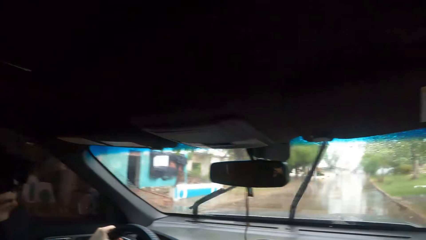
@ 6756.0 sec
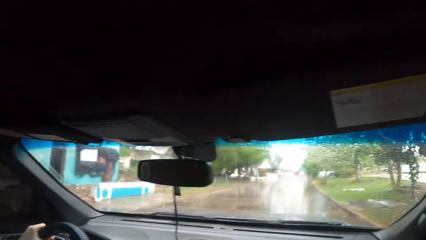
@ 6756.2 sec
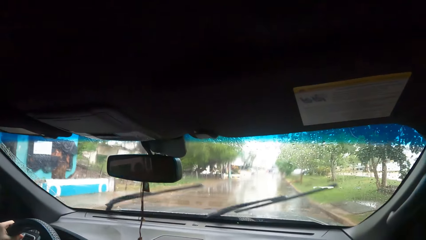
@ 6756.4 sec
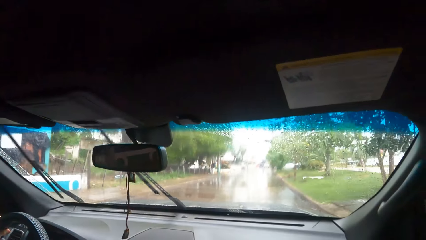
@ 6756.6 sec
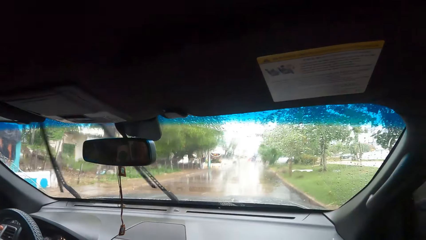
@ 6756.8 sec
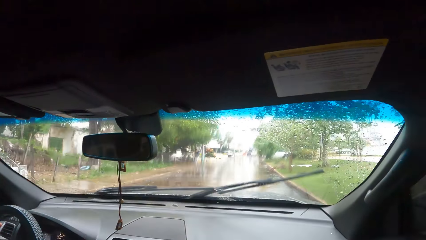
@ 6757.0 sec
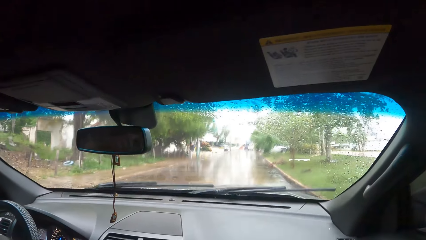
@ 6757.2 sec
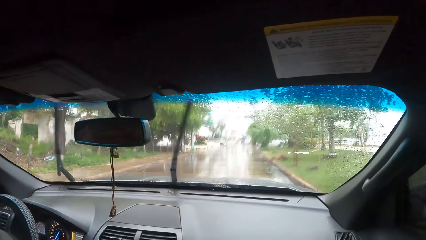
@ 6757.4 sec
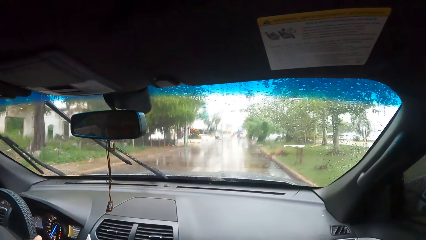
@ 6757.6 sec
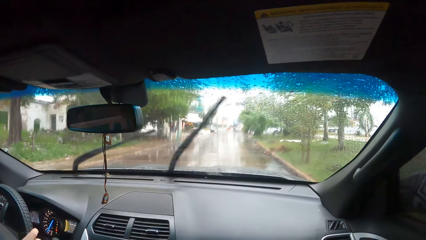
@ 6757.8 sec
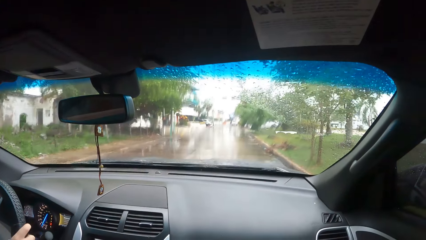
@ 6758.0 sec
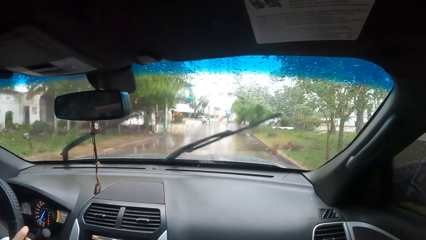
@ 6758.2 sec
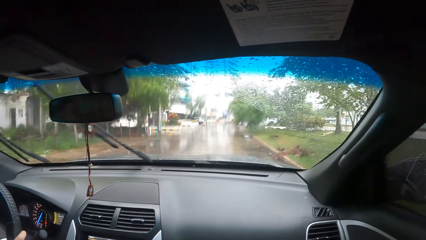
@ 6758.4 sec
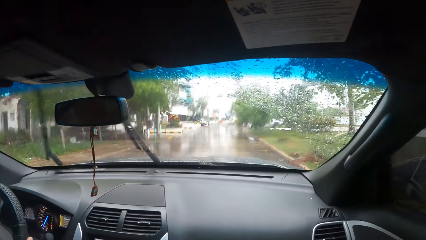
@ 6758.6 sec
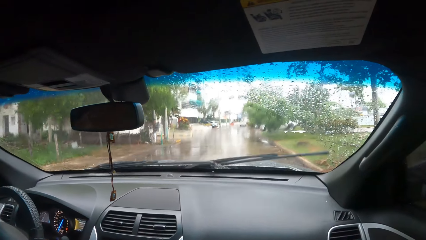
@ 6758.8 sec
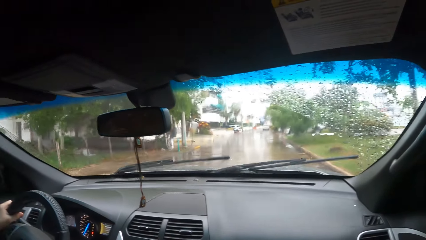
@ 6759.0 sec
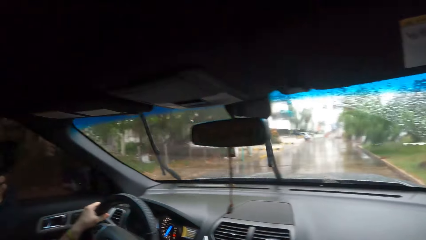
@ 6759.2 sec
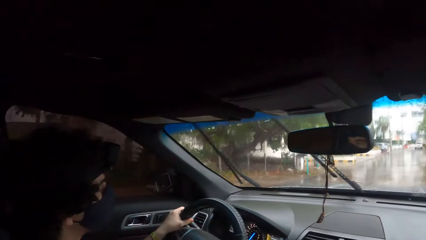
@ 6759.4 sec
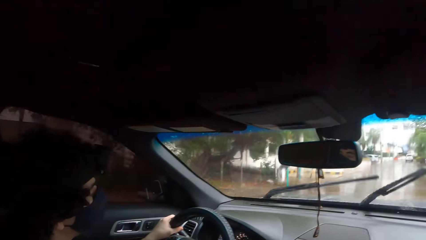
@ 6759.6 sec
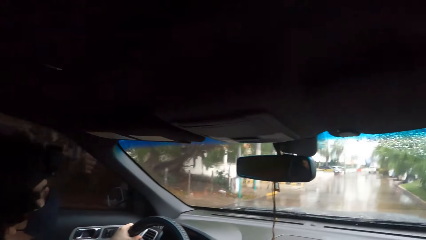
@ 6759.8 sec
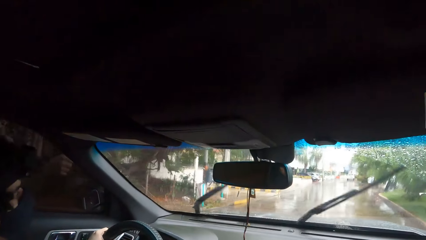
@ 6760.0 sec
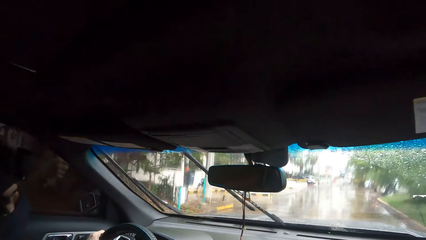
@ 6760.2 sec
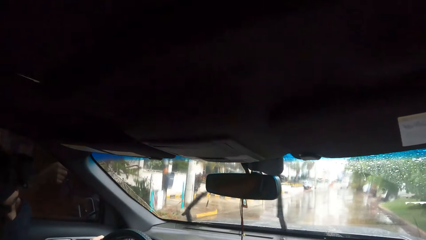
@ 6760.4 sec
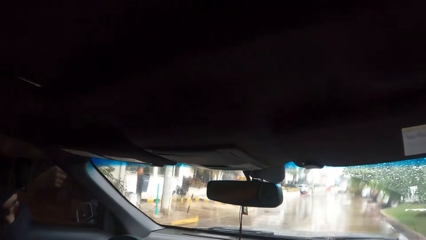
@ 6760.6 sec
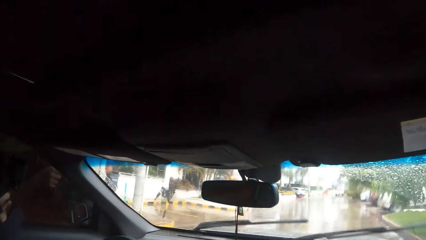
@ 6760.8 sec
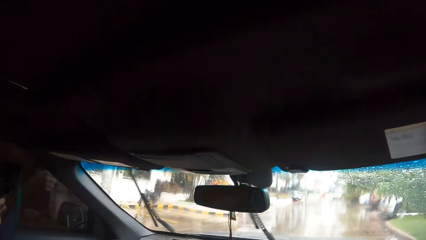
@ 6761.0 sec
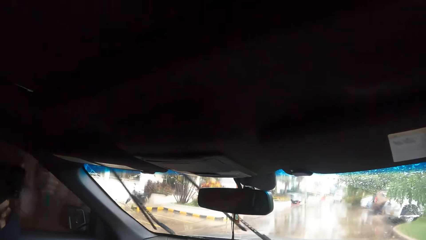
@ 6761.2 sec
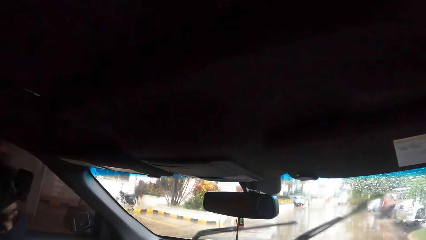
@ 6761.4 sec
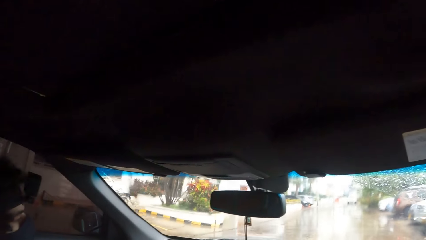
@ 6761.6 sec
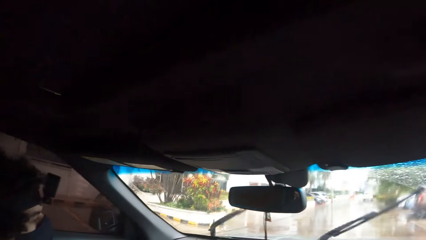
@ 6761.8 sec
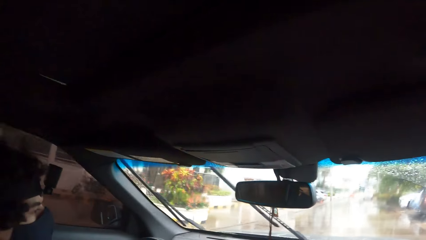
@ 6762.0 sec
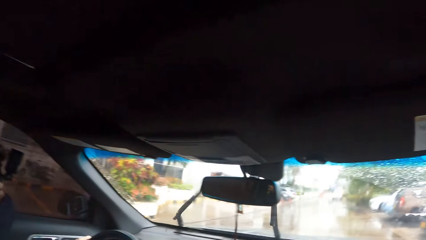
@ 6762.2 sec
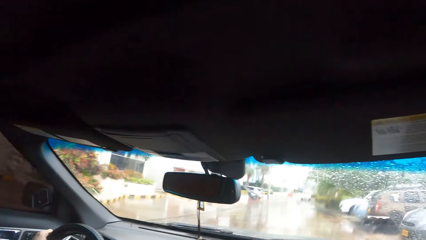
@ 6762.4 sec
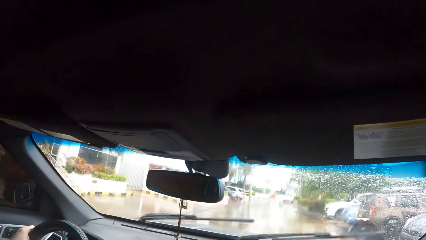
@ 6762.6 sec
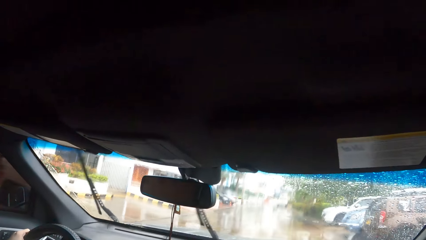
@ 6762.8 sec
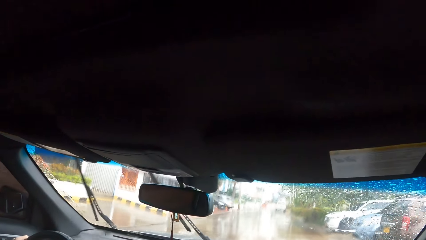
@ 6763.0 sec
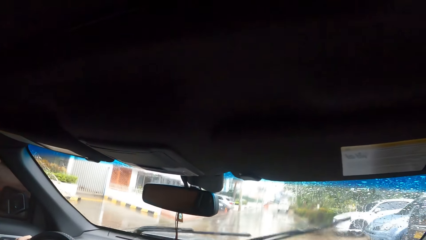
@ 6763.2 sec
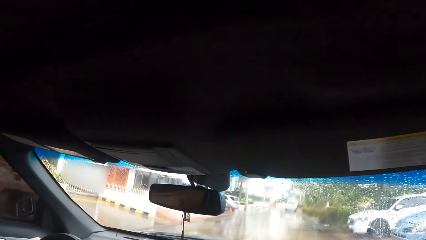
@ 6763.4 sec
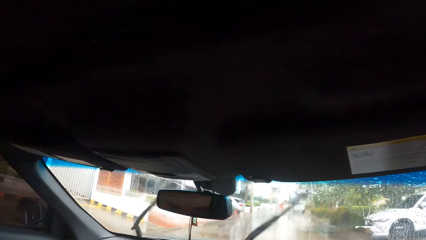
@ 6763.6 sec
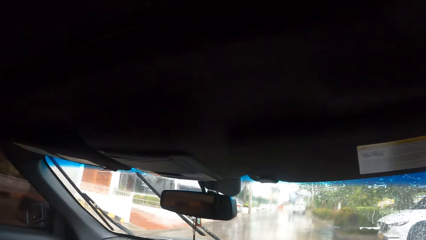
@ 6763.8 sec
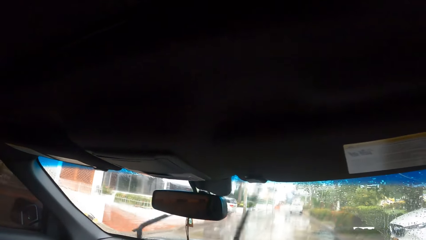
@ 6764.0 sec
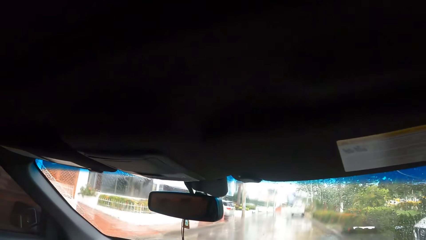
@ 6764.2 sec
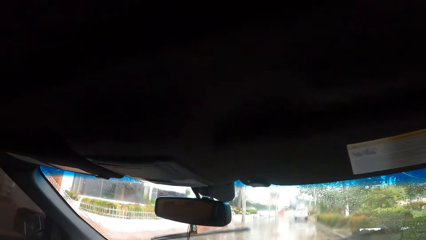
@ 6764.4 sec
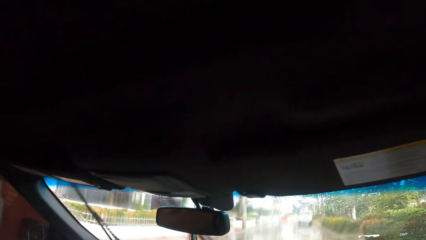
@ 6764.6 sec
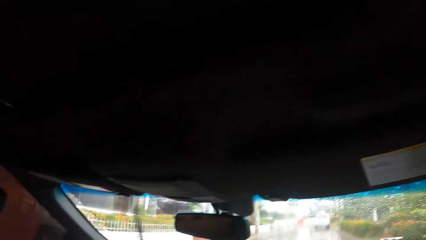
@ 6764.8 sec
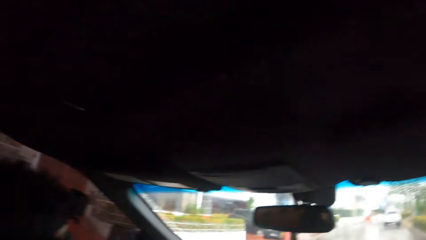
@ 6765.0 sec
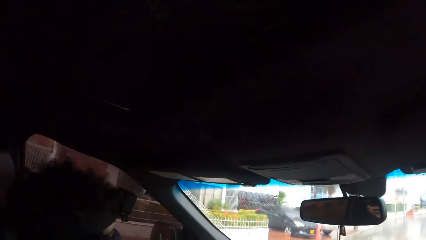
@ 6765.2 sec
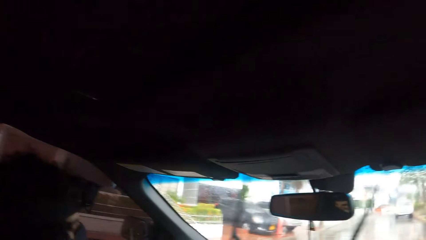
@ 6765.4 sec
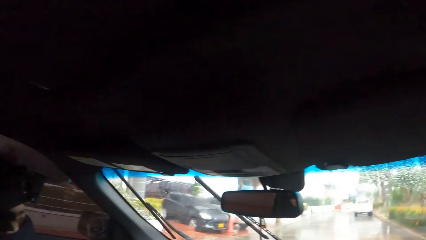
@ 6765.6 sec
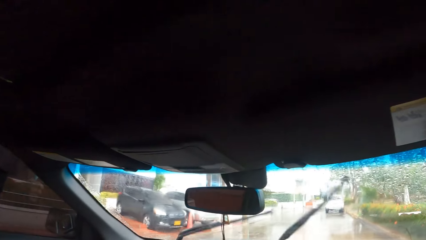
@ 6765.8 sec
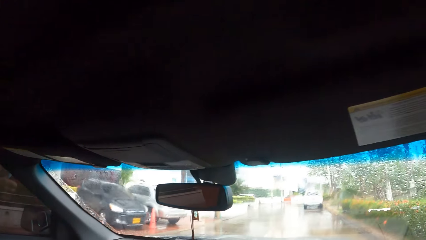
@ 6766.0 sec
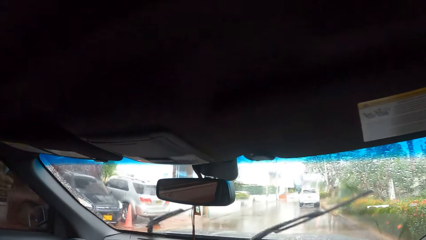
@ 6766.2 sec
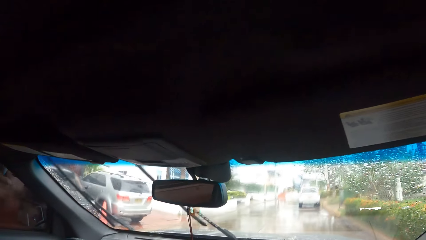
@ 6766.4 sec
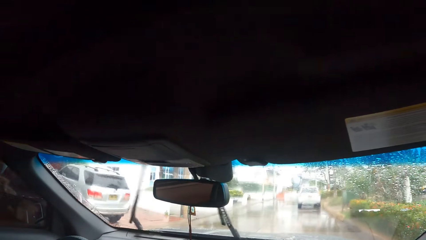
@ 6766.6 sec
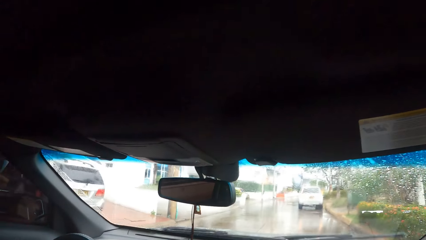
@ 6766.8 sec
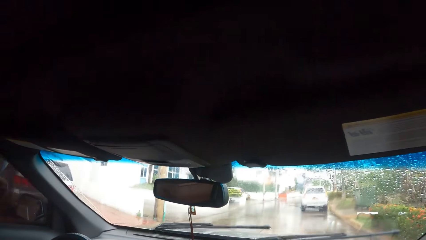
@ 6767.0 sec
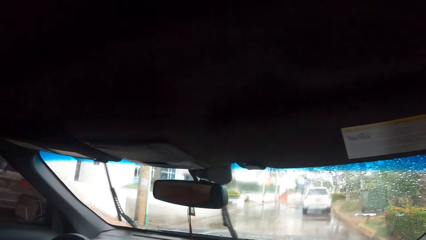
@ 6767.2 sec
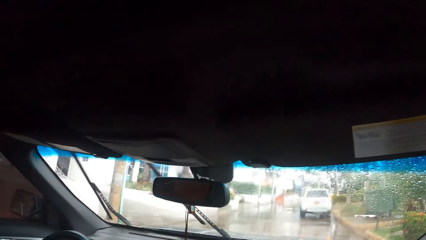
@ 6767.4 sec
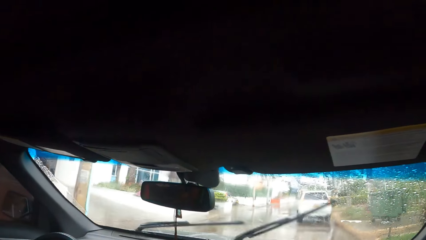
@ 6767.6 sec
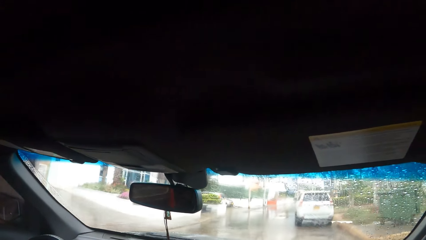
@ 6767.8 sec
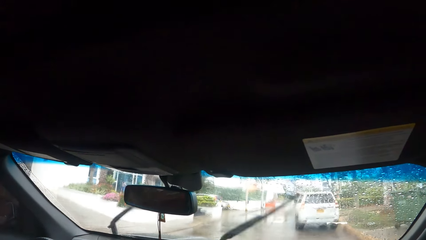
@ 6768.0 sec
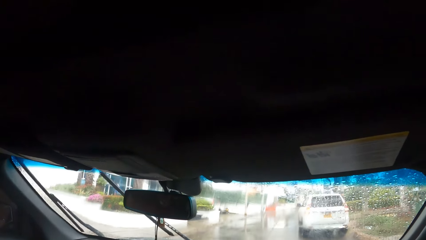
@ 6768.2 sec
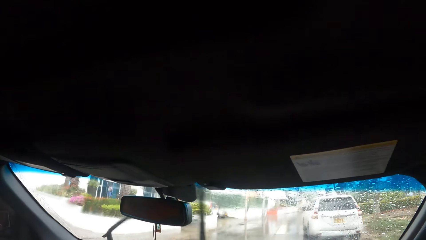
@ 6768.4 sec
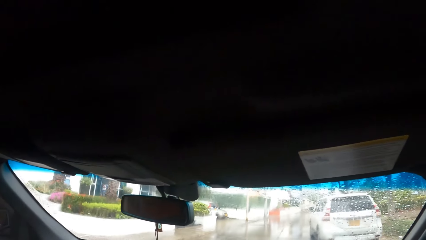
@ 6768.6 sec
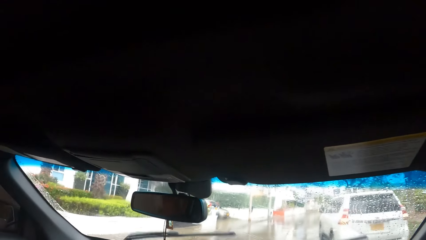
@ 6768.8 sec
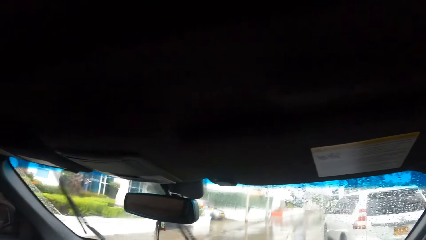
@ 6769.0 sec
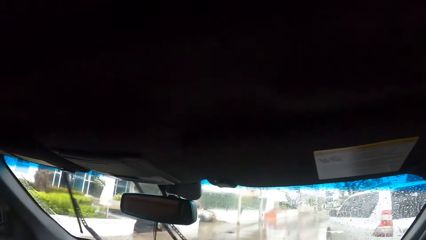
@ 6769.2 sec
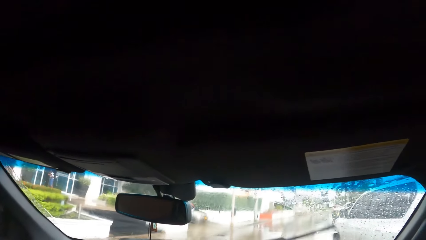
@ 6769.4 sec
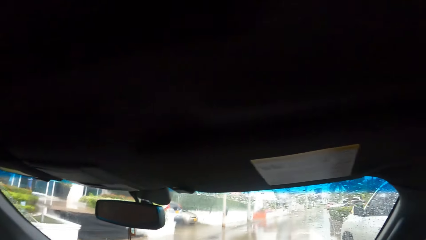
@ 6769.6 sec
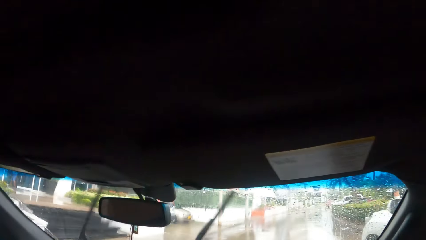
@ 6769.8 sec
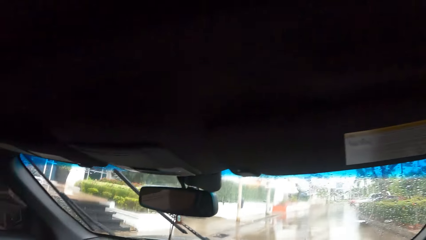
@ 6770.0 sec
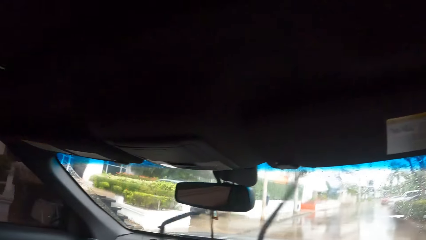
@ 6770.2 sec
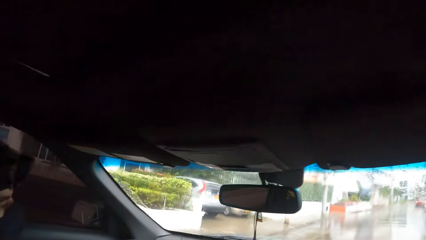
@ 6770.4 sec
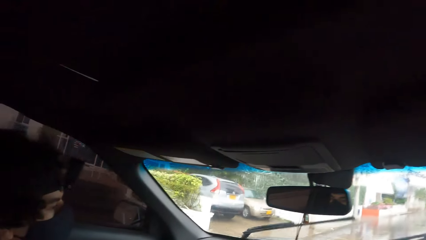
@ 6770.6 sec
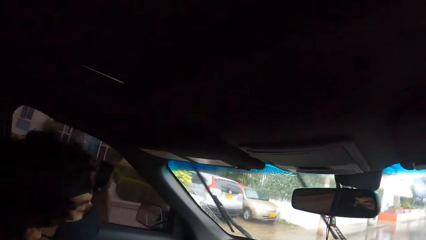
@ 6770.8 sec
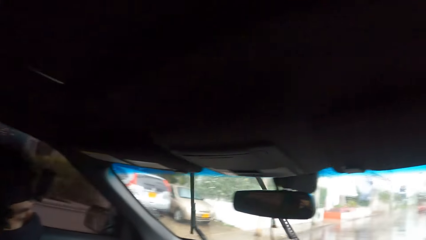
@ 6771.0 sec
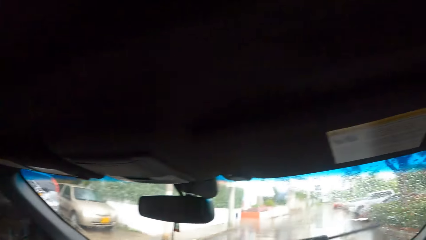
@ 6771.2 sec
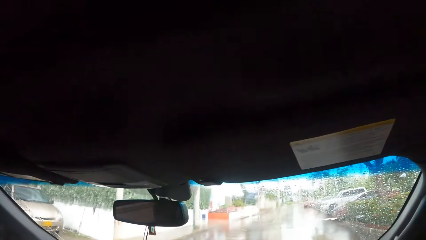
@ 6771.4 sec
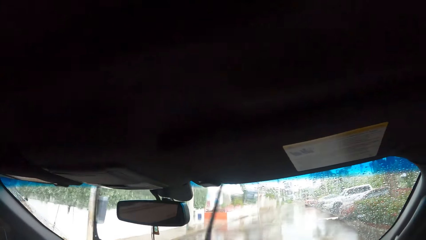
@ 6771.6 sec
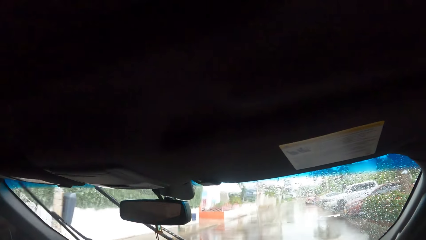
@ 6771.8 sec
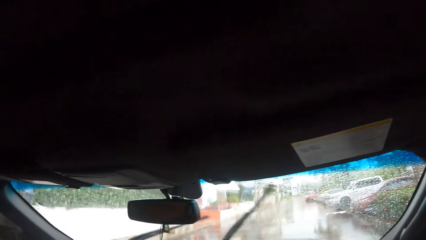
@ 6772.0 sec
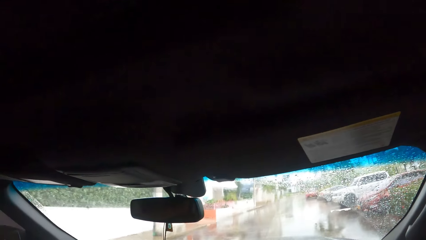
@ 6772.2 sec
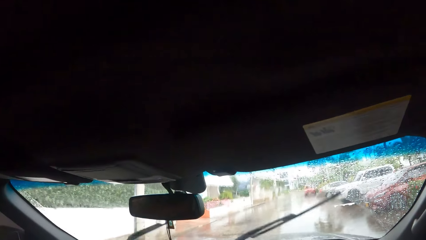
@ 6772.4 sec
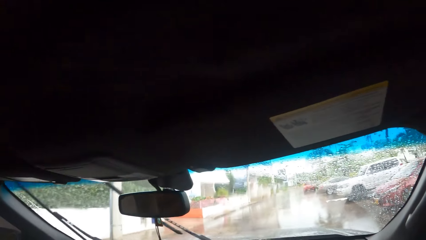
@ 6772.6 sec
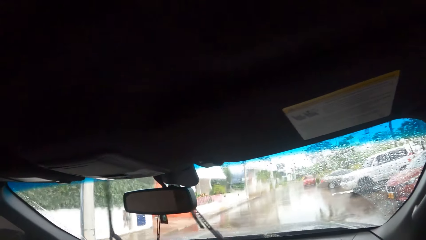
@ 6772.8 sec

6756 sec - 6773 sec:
The camera wearer looks around. A person drives the car on the road. The camera wearer interacts with the person.
